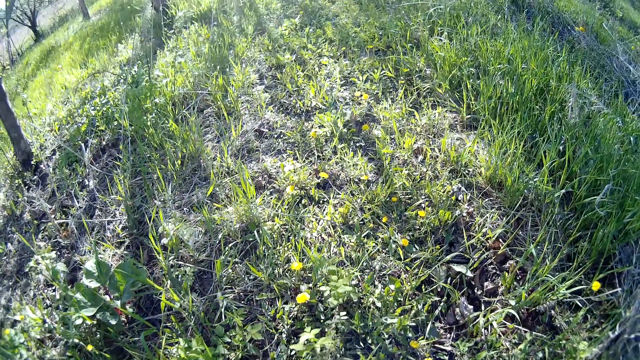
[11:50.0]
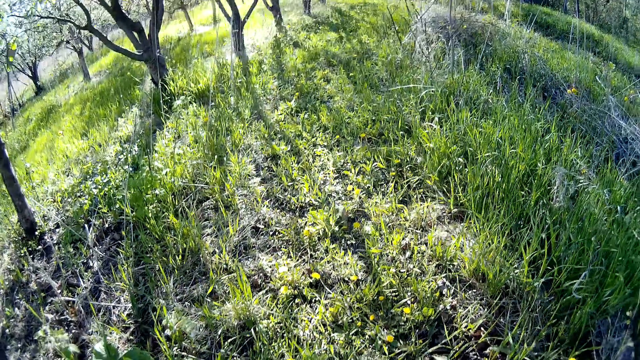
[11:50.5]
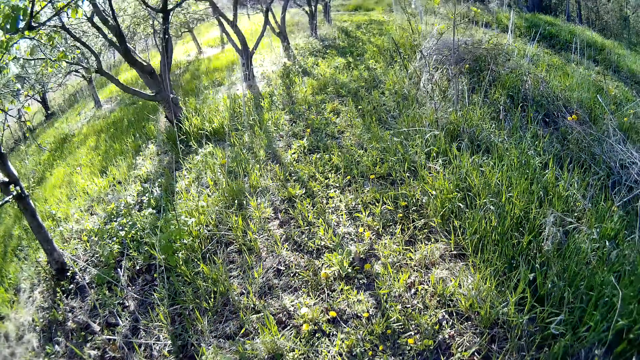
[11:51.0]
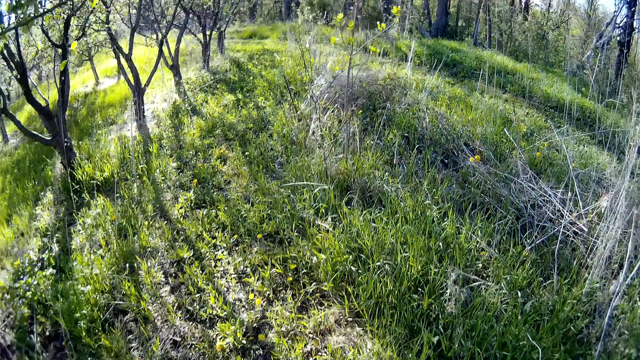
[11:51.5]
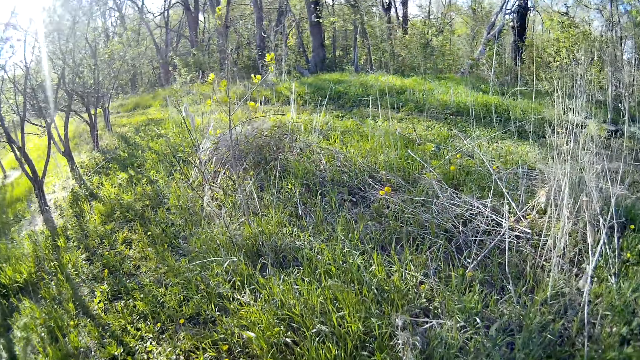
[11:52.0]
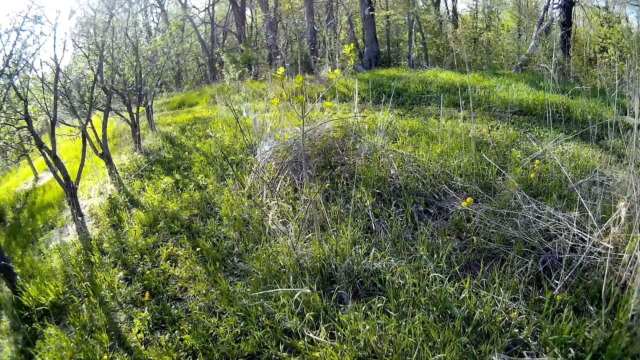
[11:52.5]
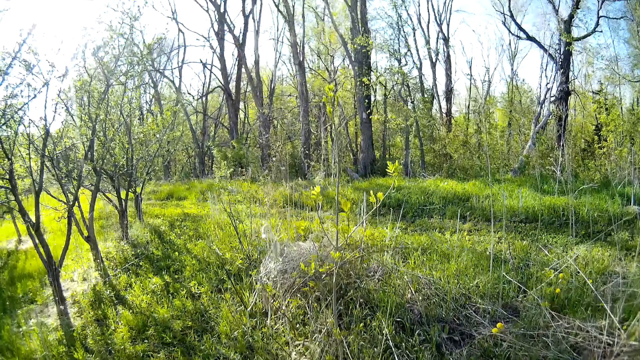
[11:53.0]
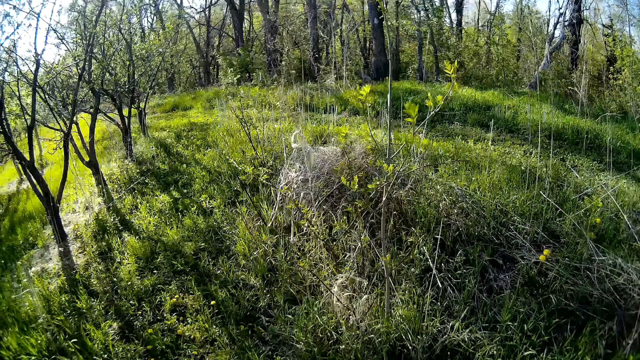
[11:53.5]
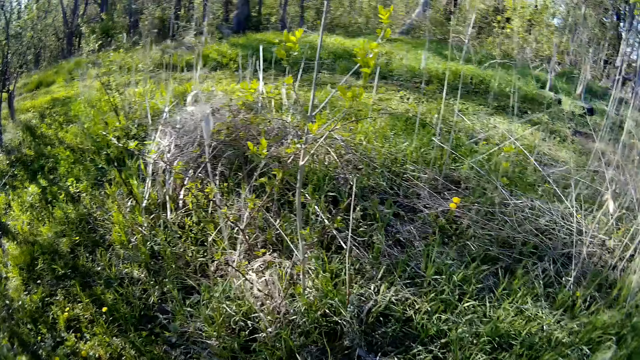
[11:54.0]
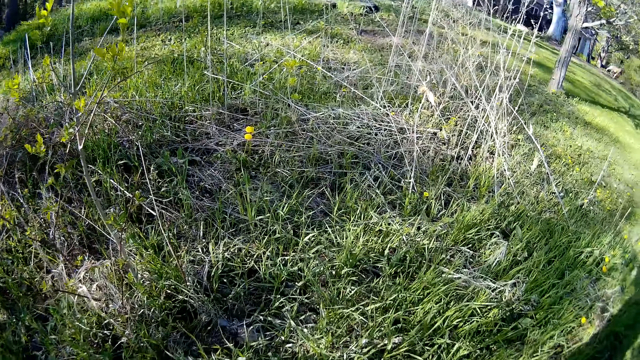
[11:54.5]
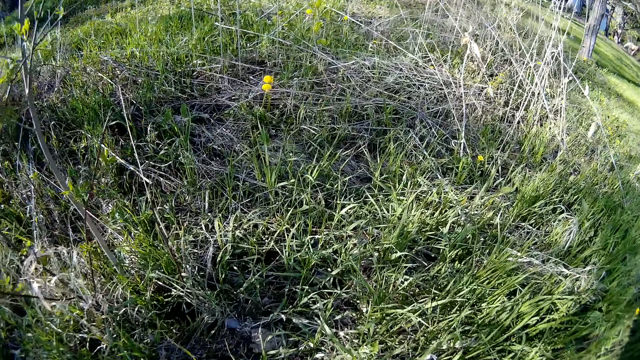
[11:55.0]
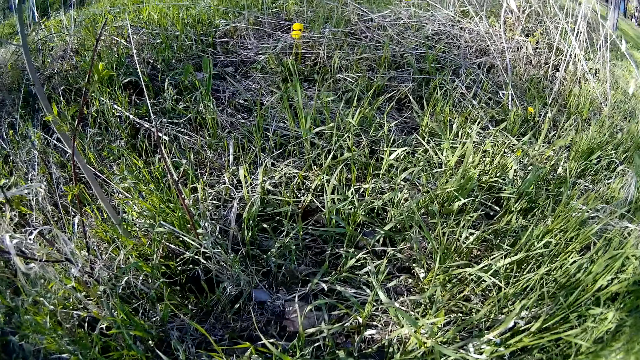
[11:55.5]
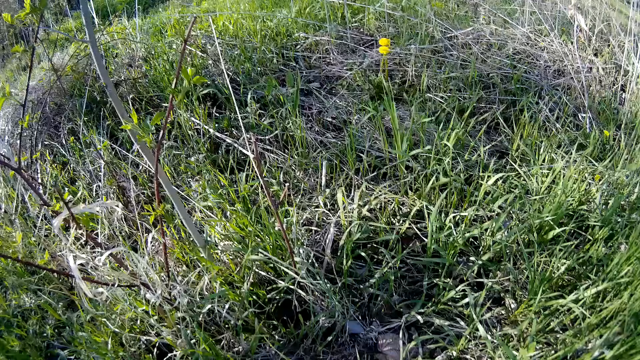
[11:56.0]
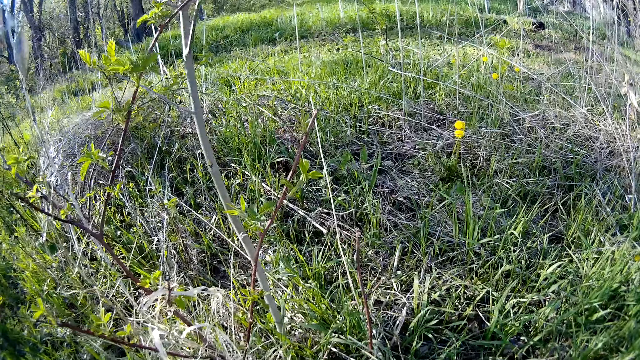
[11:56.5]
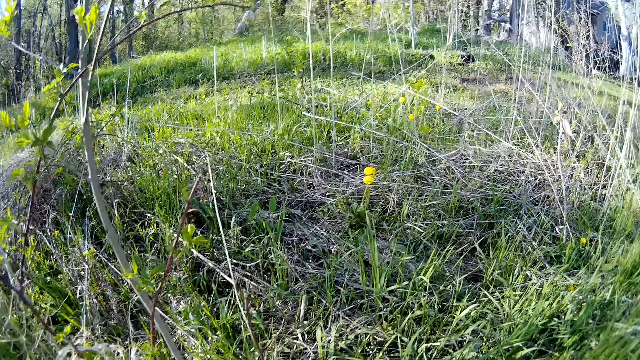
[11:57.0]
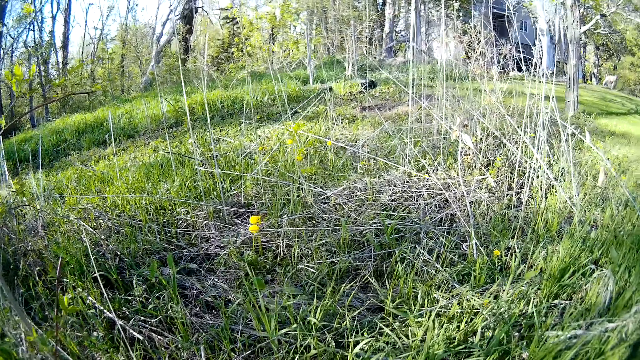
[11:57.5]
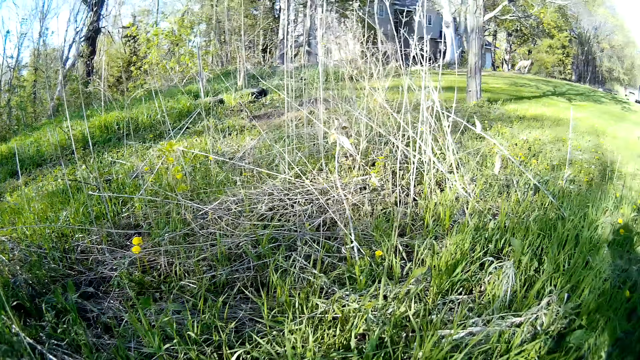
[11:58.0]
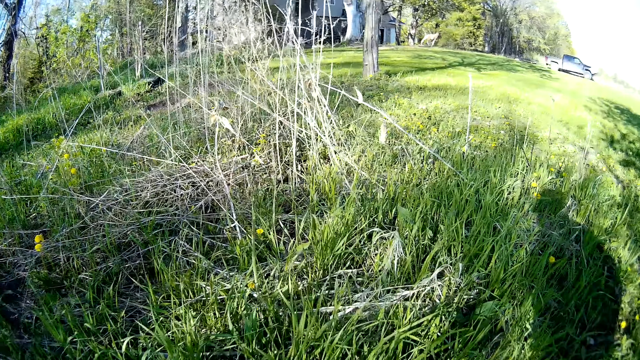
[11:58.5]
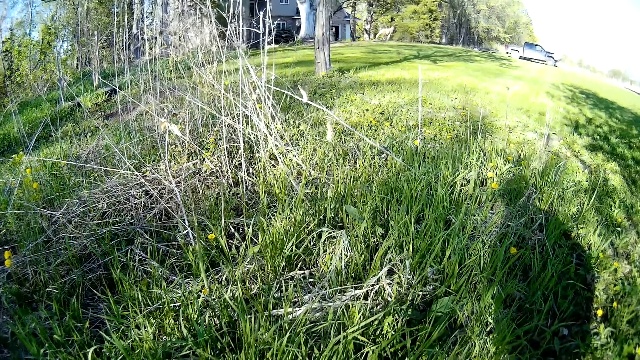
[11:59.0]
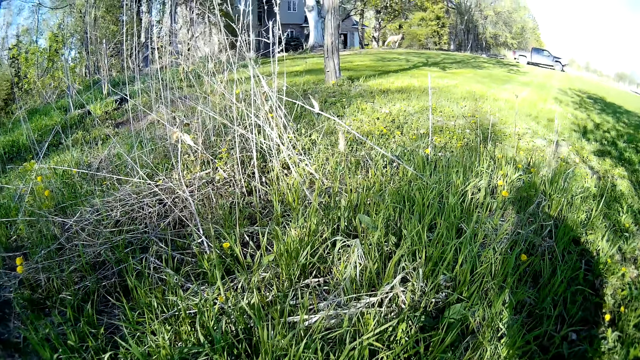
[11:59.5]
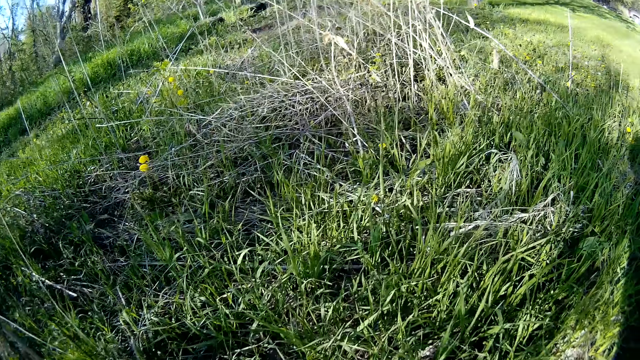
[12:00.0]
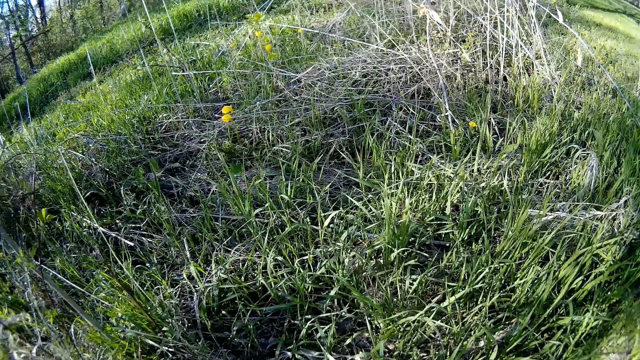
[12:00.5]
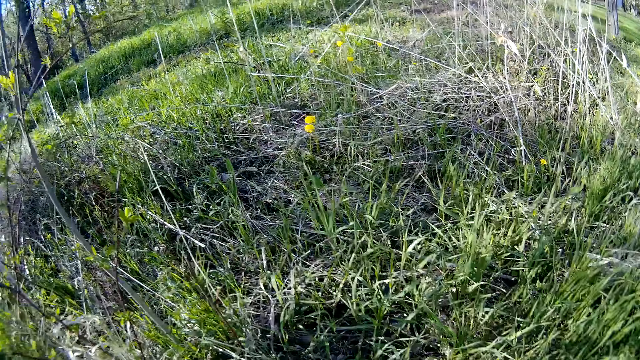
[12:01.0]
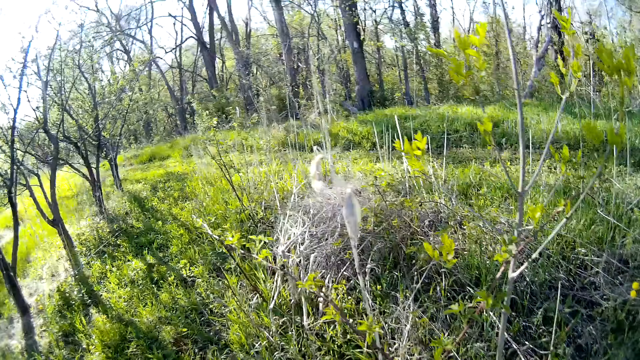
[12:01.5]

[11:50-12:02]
The camera wearer continues to walk. They stop to look around.

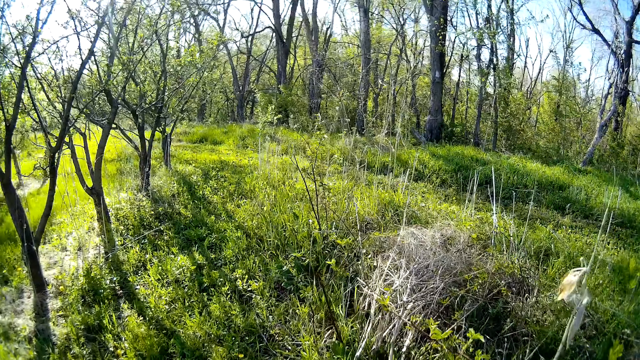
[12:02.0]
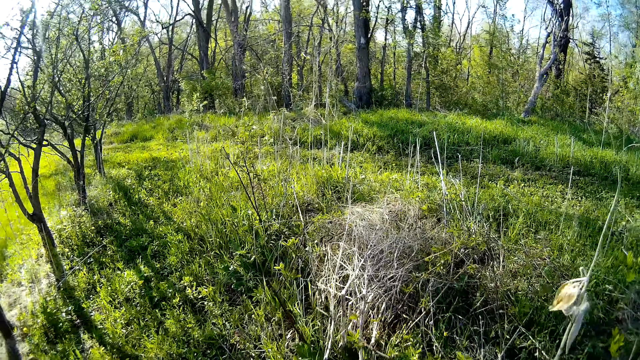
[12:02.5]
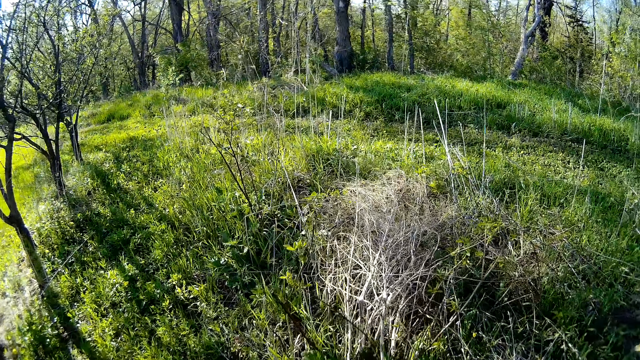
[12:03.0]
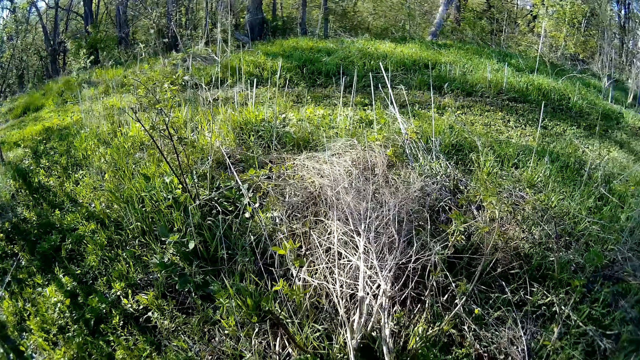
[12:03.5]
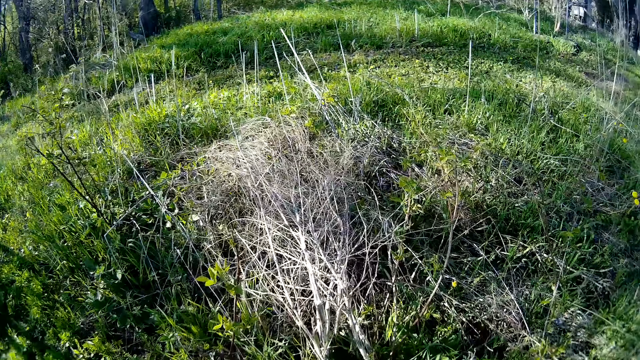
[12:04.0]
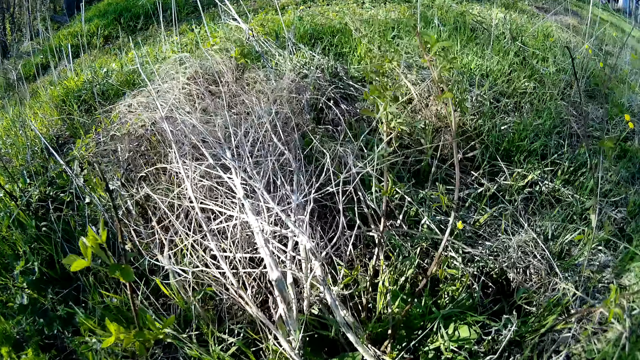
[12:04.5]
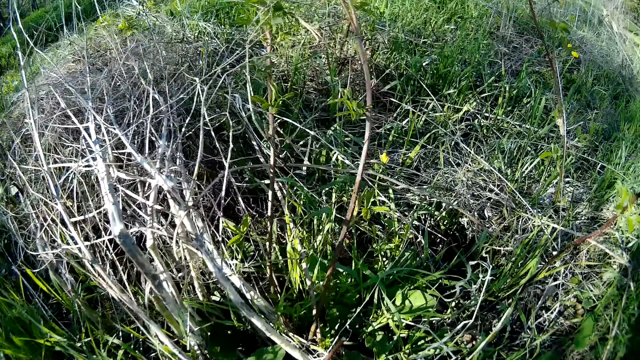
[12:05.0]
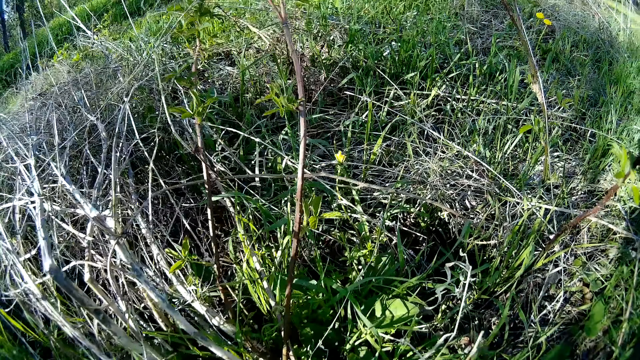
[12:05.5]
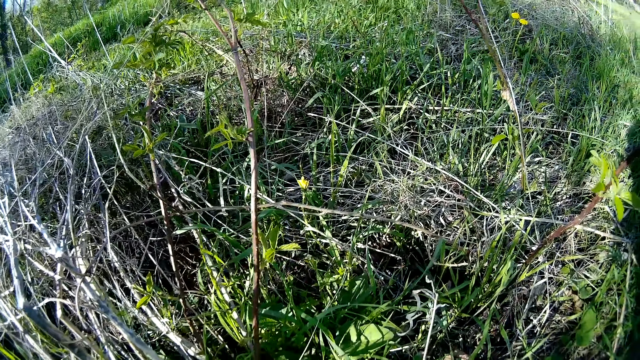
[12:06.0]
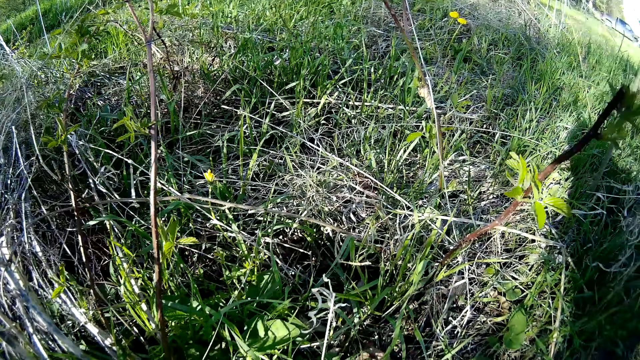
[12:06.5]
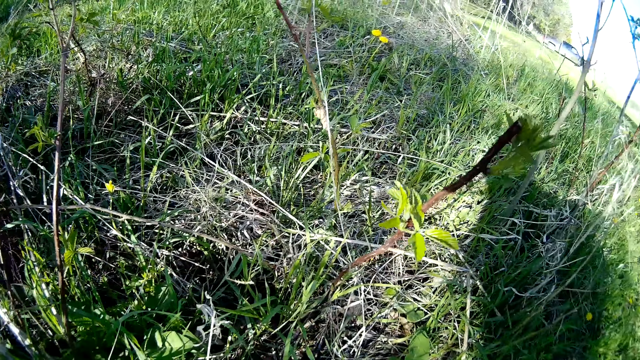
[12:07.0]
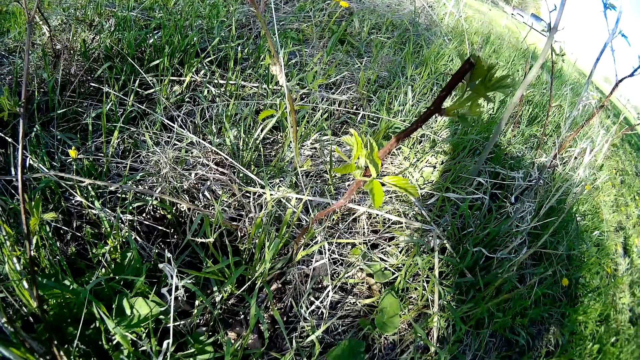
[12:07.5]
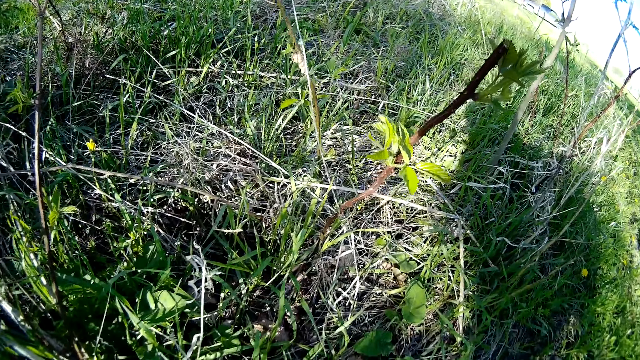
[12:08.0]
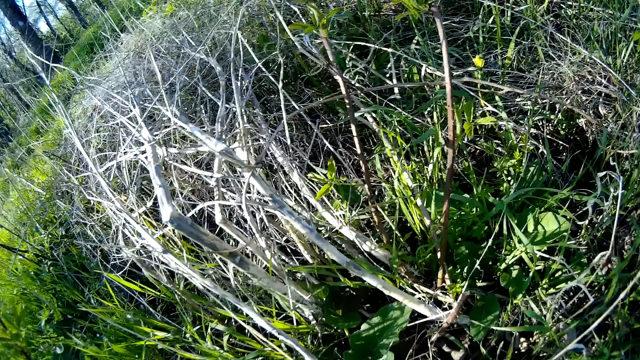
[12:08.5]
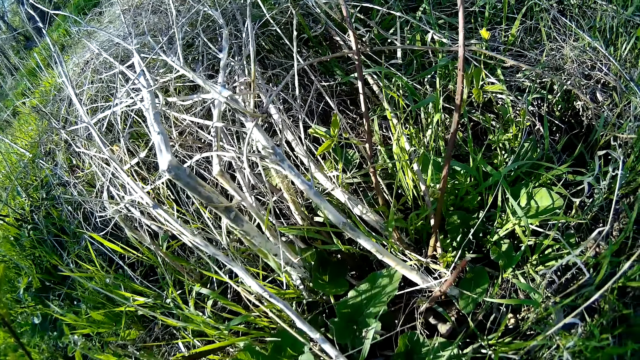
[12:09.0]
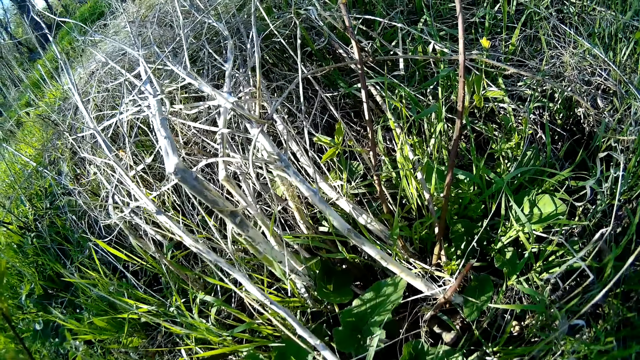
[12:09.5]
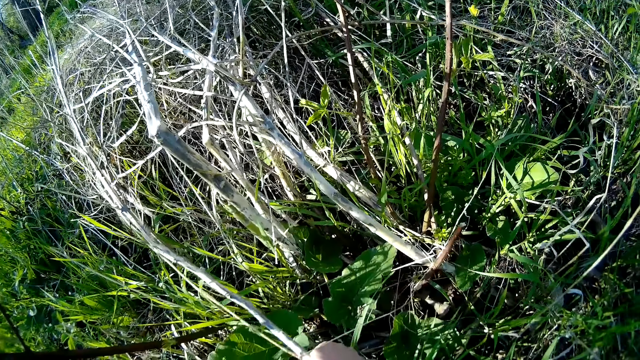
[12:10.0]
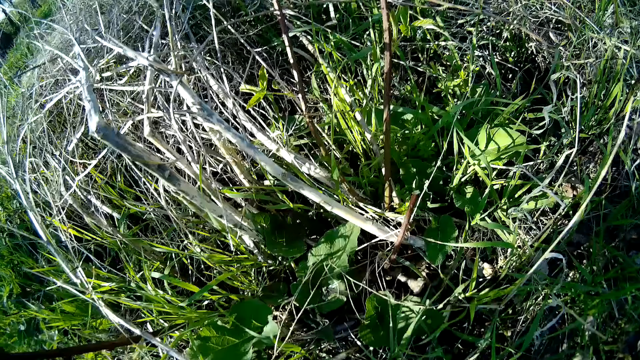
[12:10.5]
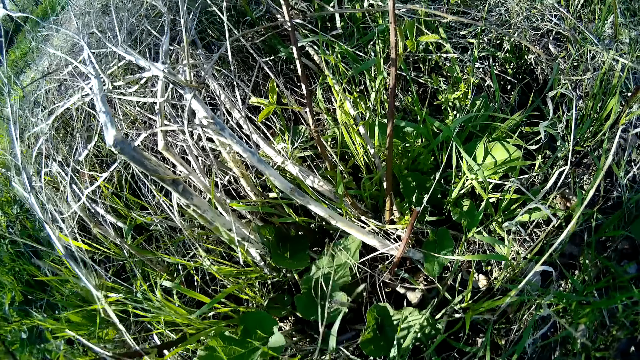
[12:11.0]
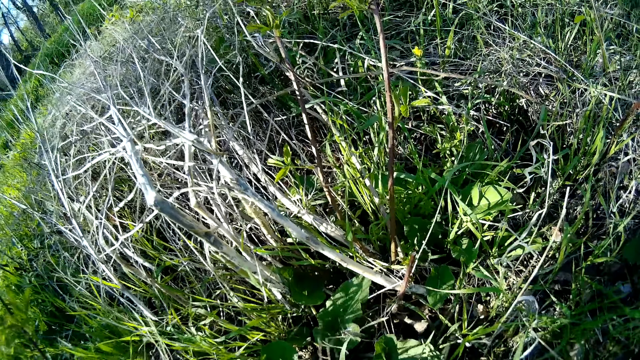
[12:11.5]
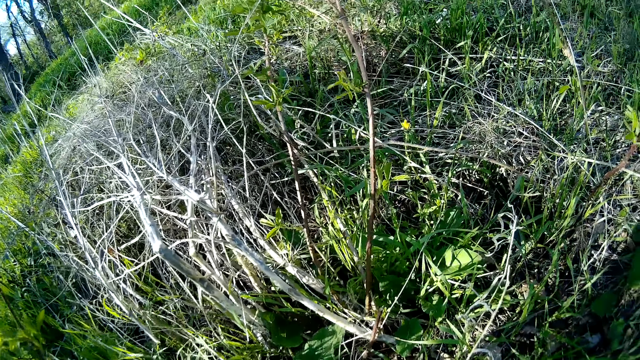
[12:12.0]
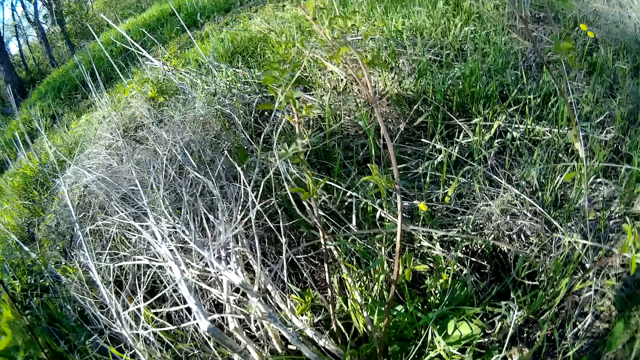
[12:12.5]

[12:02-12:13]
The camera wearer plucks a plant on the floor with her right hand. She moves the twigs.
